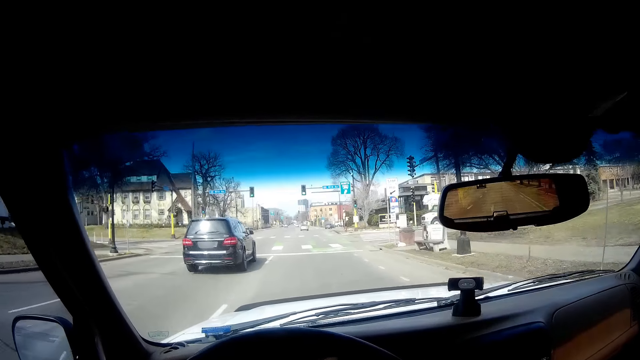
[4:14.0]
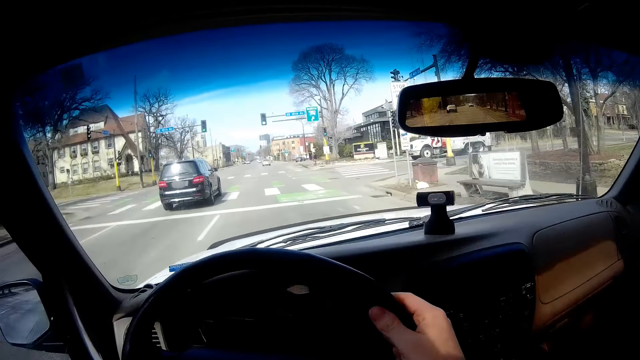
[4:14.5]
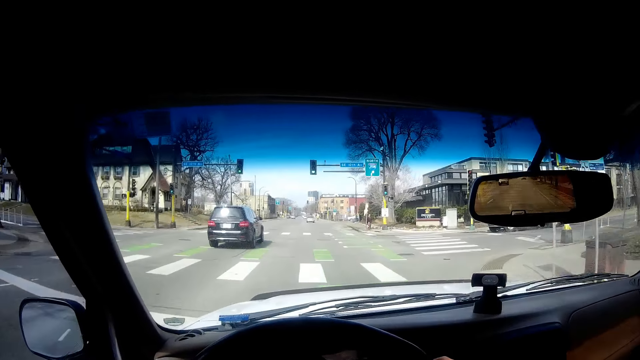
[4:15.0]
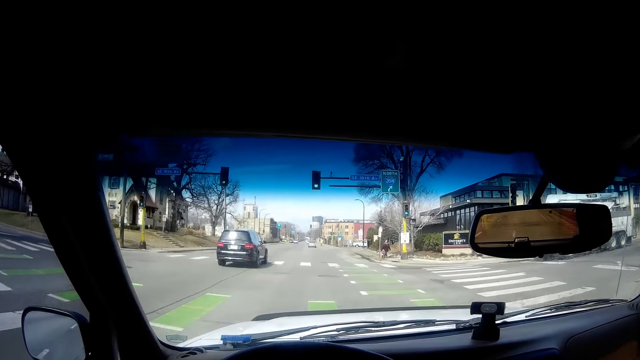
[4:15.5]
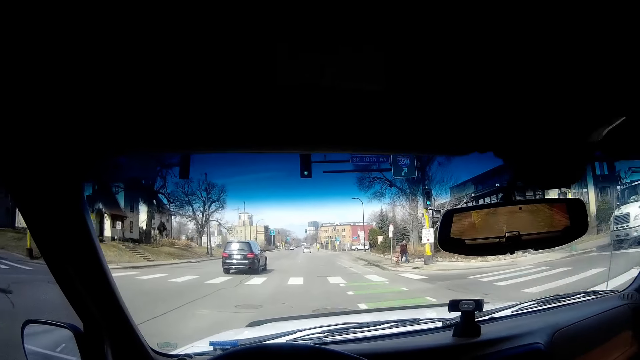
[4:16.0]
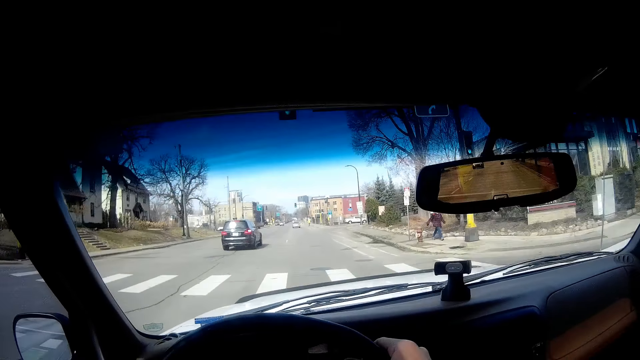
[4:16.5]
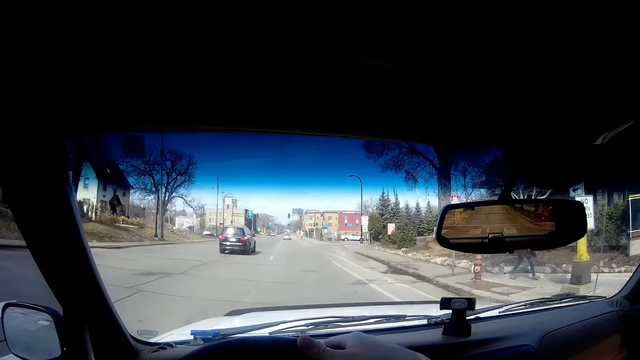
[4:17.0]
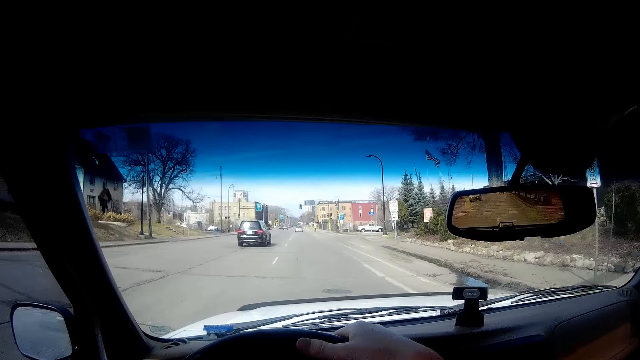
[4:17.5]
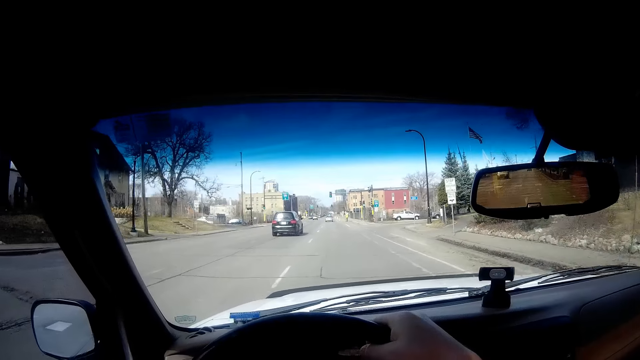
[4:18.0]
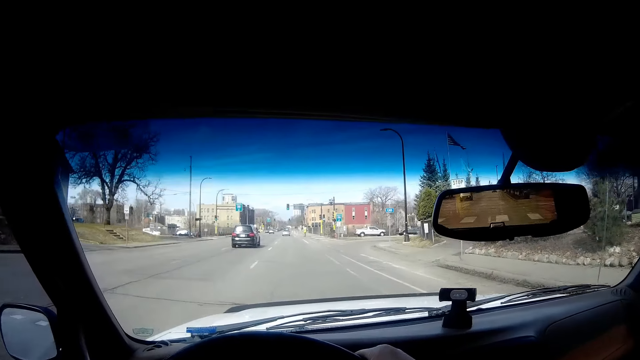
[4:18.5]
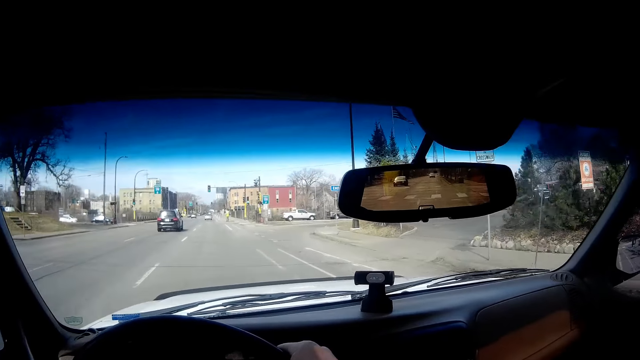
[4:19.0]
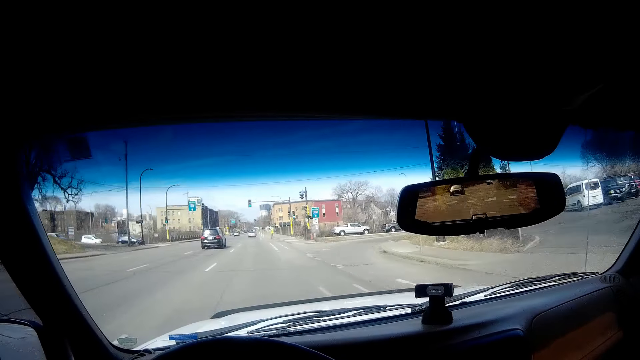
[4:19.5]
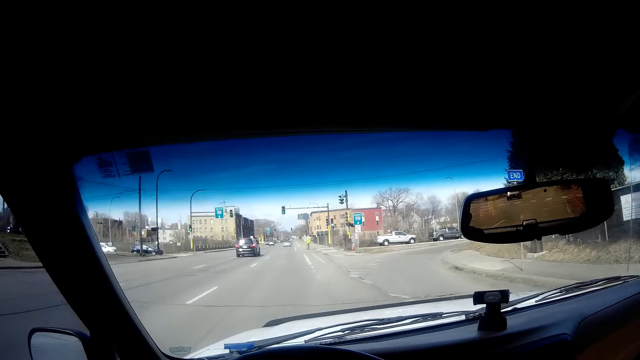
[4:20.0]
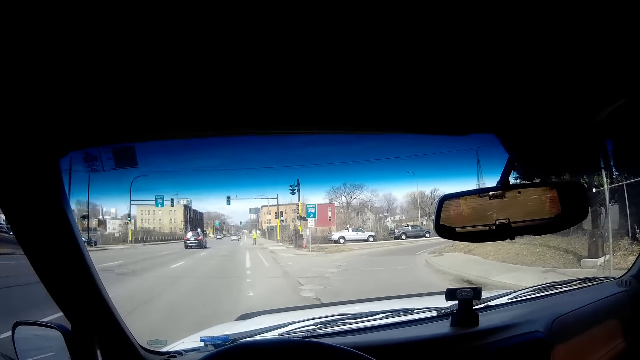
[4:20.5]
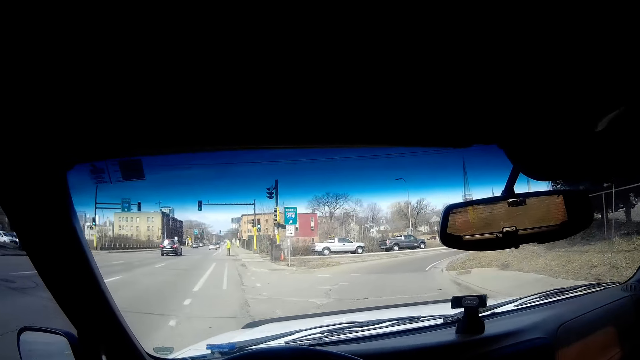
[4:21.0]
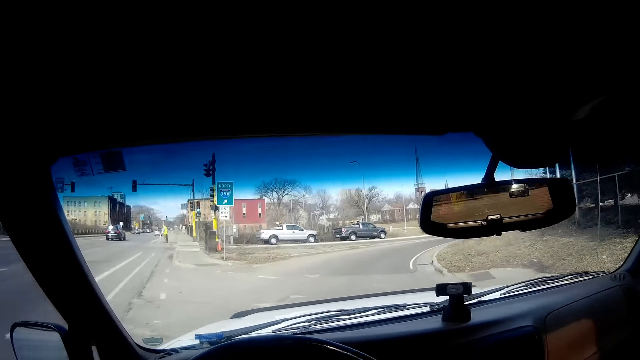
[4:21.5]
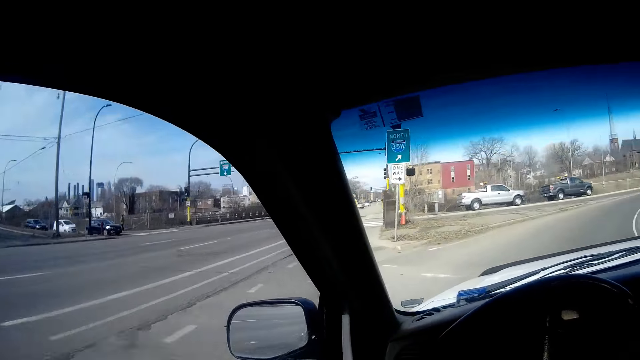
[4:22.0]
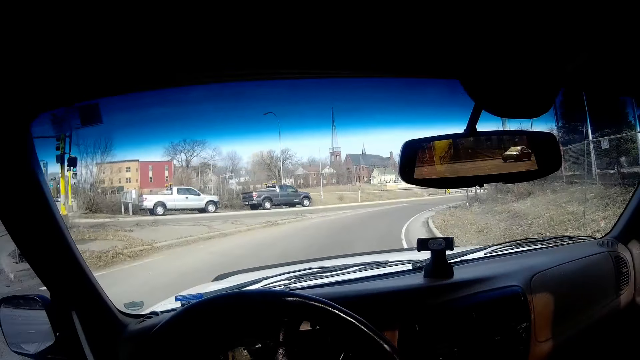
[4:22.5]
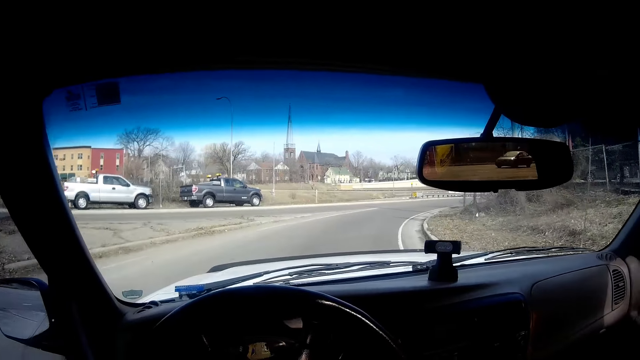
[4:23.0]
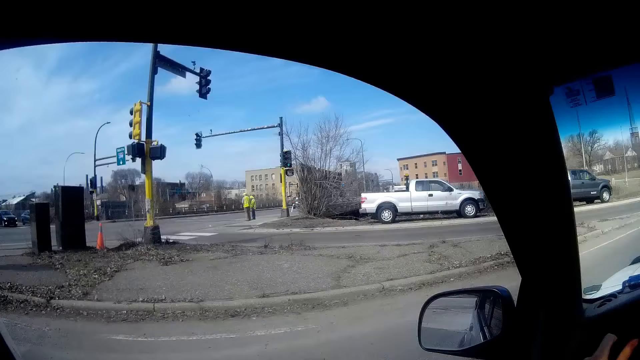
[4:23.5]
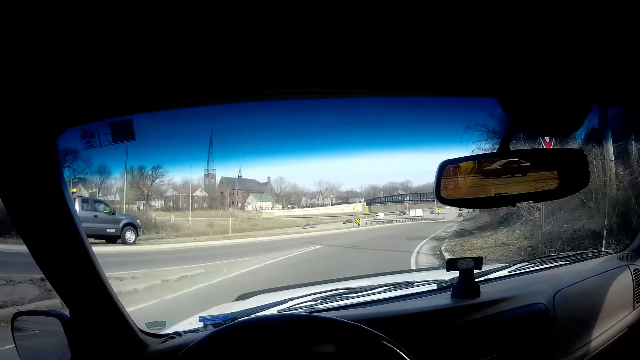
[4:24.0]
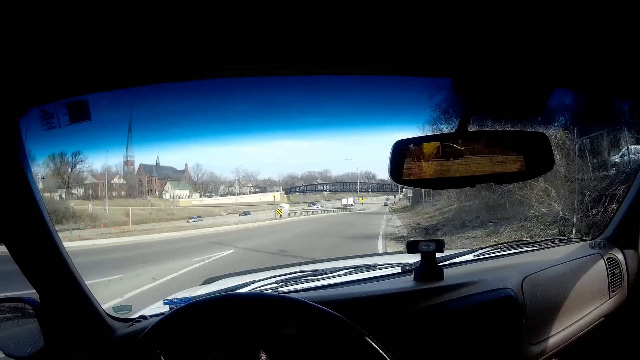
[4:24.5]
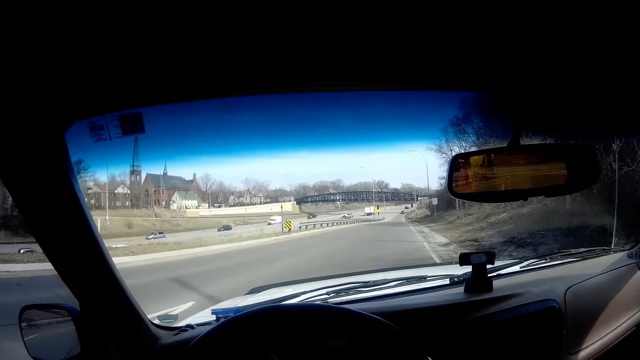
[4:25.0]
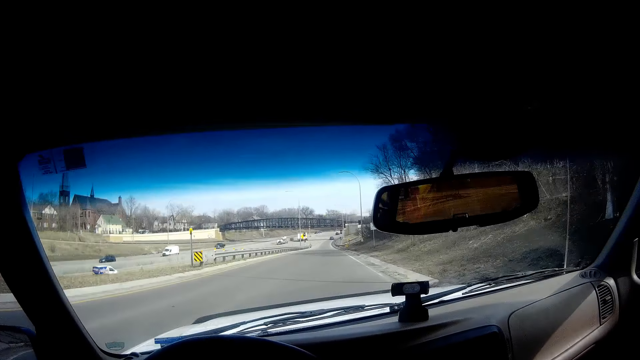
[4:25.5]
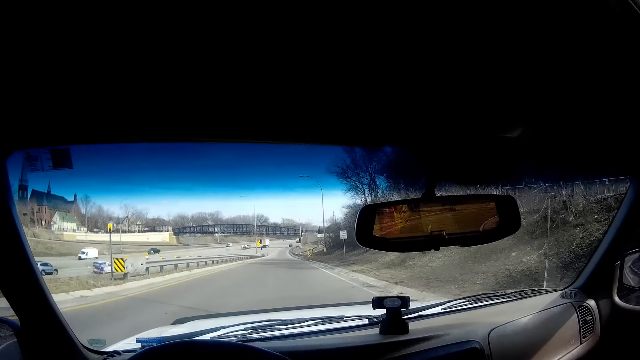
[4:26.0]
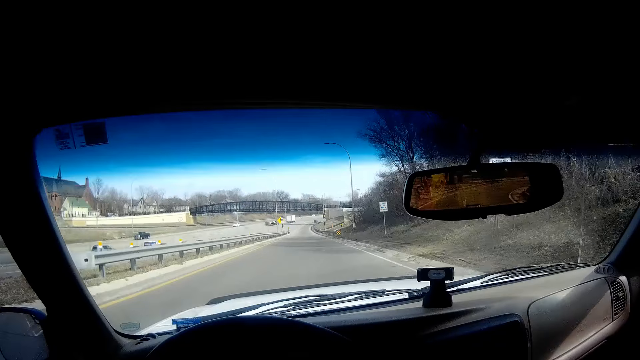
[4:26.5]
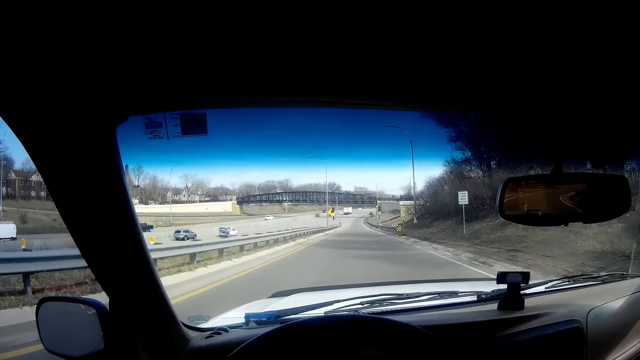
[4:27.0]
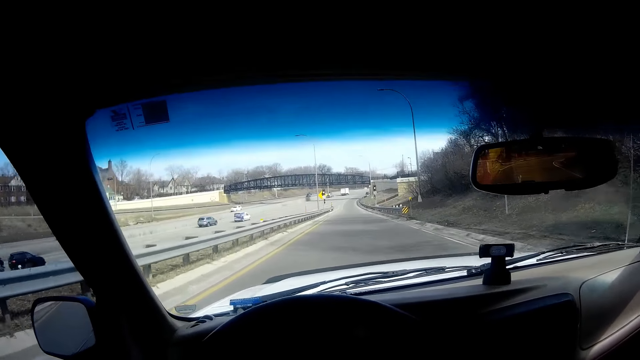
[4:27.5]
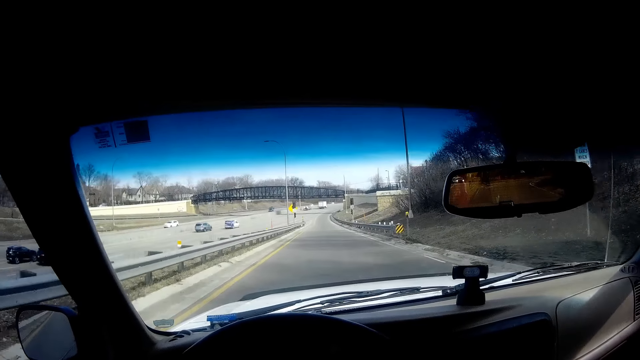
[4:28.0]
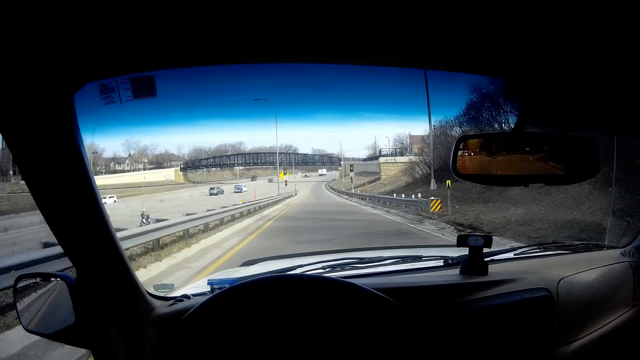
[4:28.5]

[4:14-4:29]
The camera wearer looks through the window. They look at the front view. They look through the window. They look at the front view.

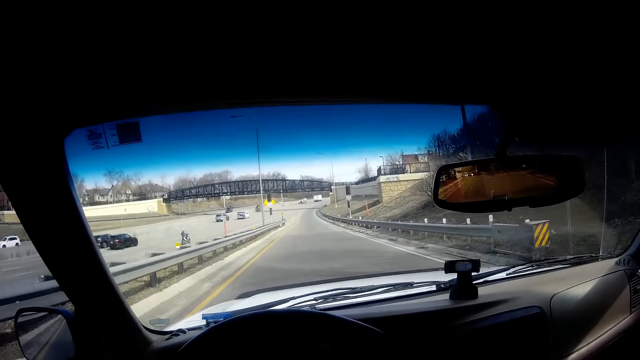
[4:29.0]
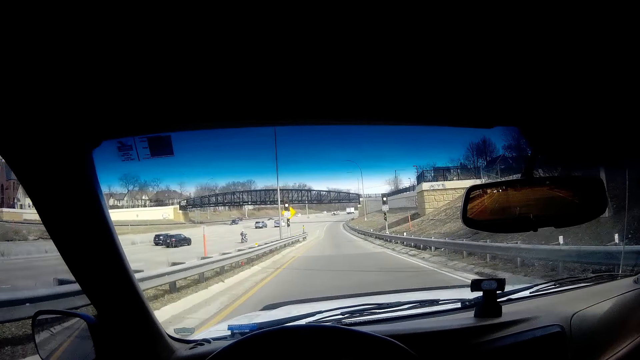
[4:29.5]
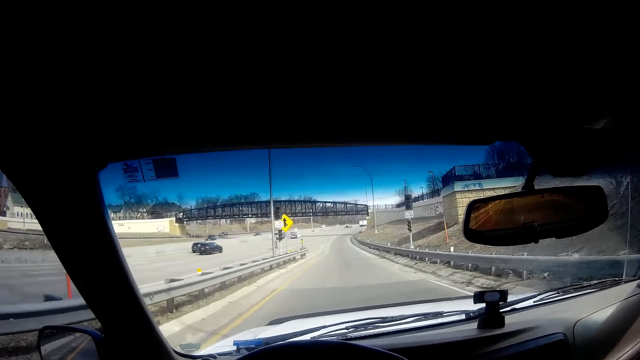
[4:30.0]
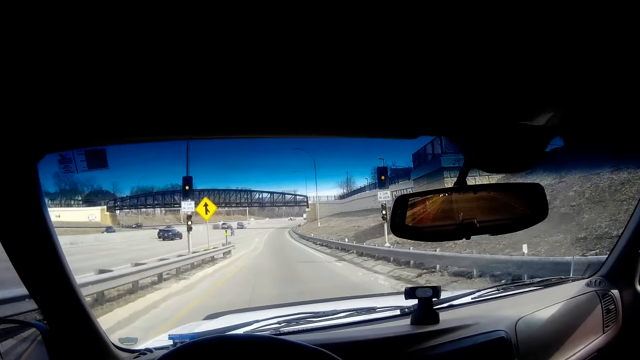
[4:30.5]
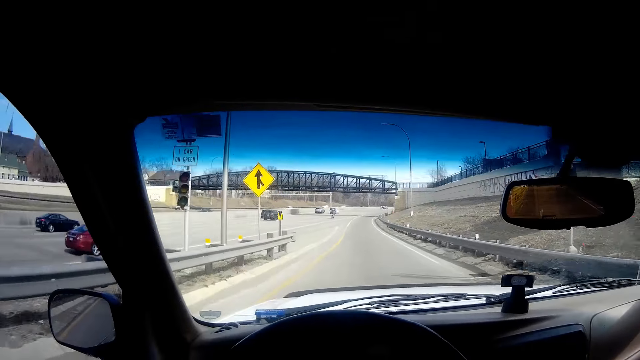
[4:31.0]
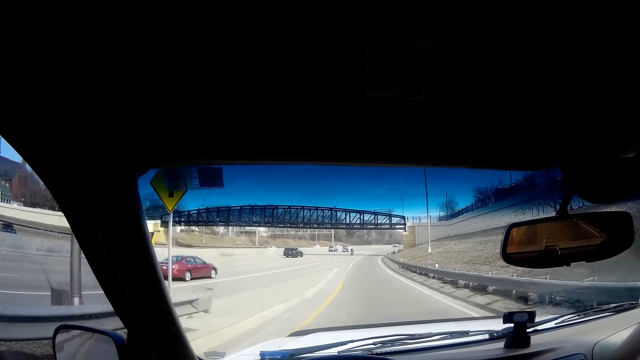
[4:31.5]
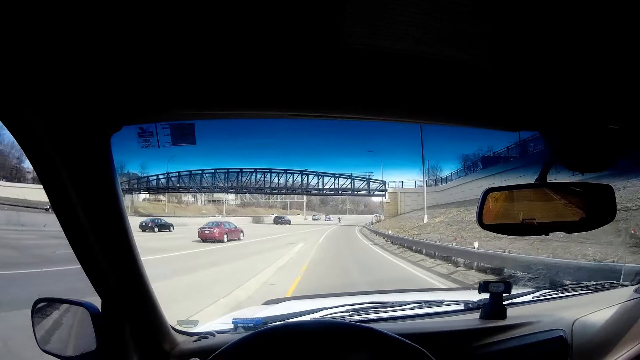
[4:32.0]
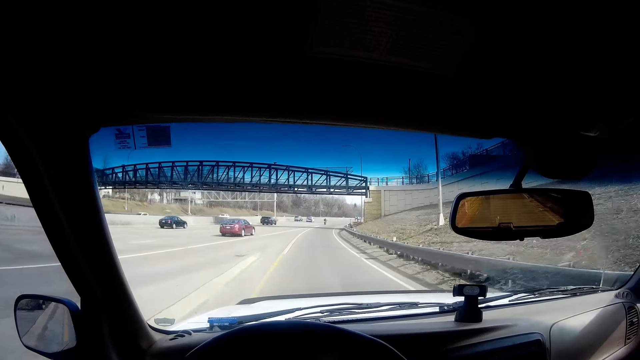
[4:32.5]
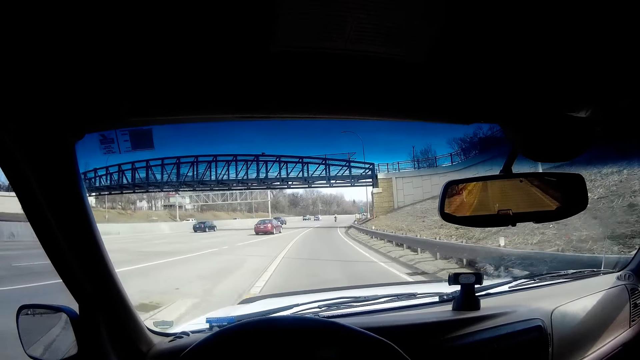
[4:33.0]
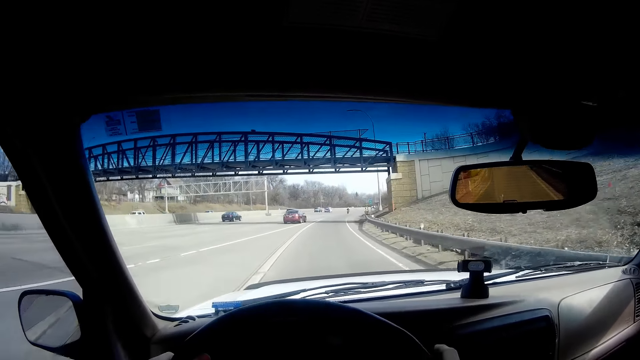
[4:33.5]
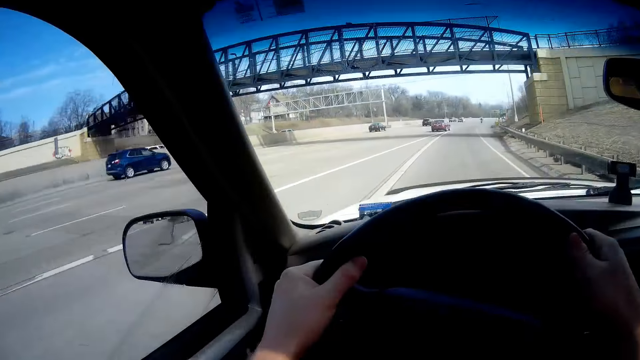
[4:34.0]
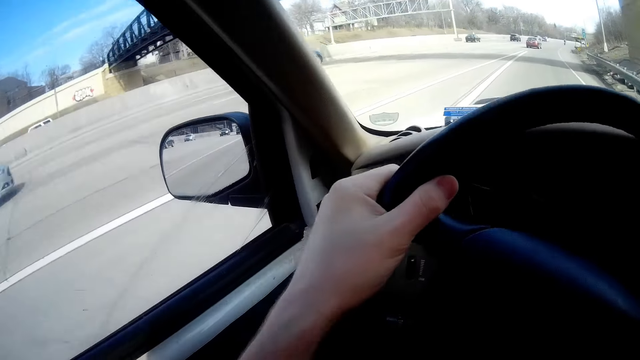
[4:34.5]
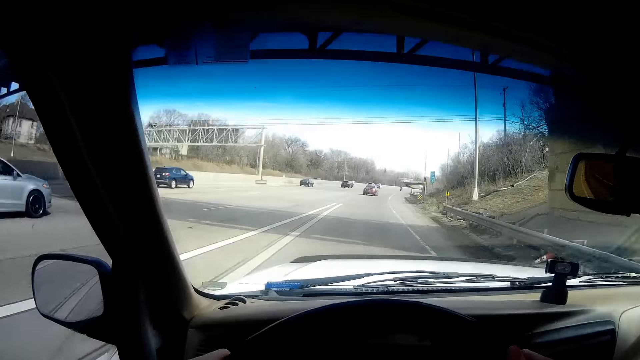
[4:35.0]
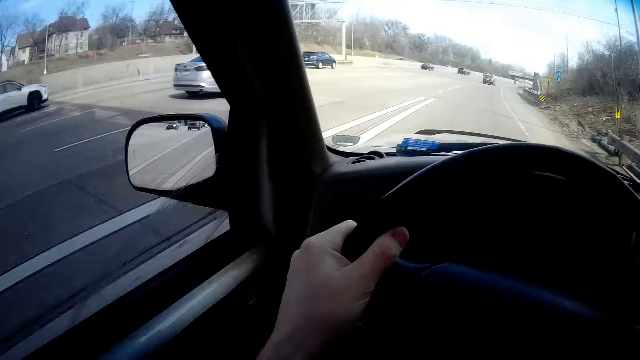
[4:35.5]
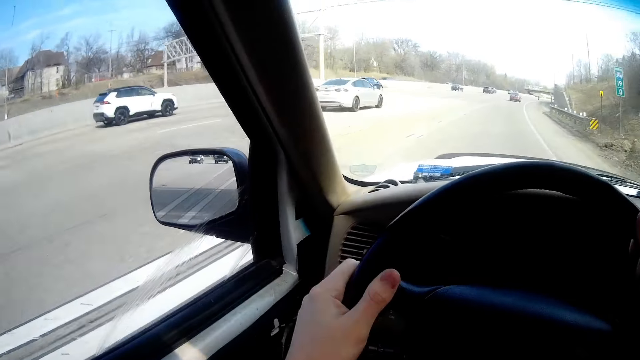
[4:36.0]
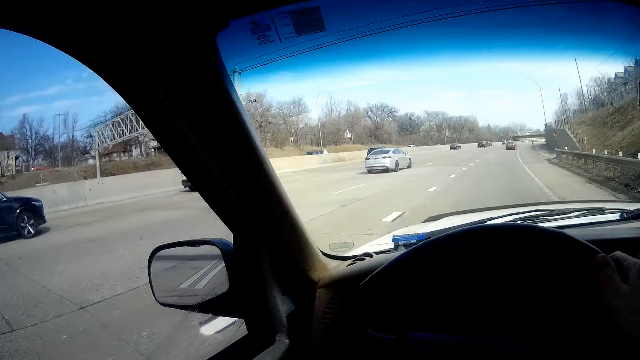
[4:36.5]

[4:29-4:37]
The camera wearer looks at the side mirror.
